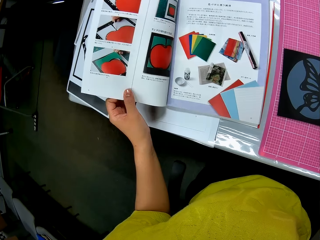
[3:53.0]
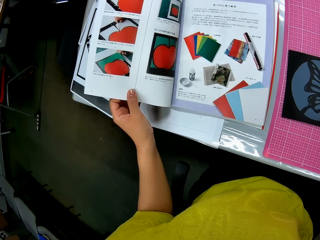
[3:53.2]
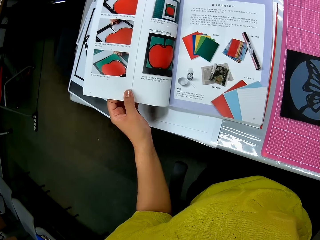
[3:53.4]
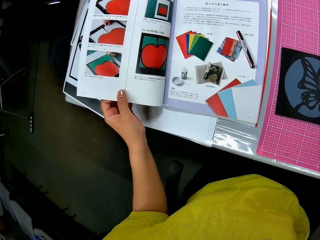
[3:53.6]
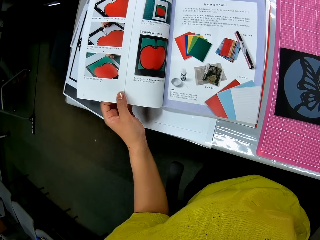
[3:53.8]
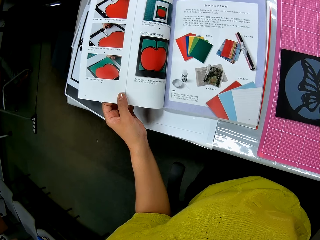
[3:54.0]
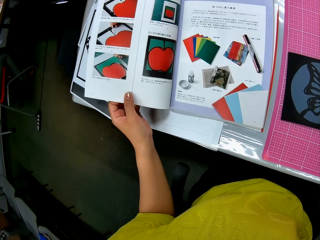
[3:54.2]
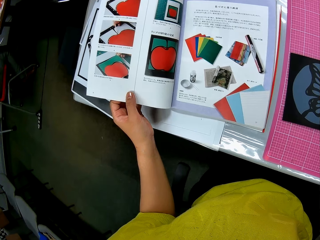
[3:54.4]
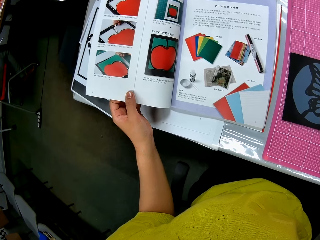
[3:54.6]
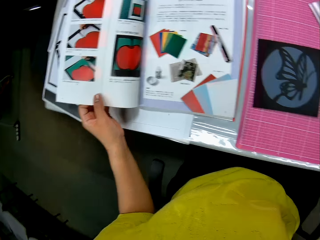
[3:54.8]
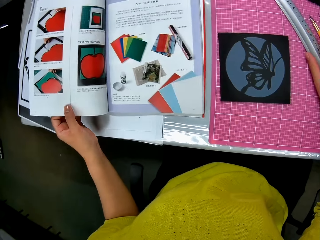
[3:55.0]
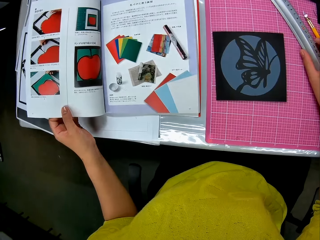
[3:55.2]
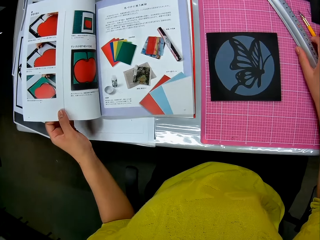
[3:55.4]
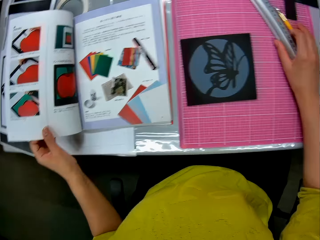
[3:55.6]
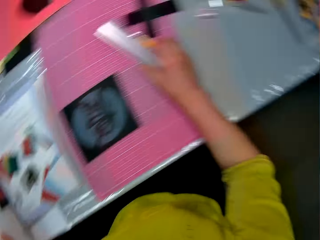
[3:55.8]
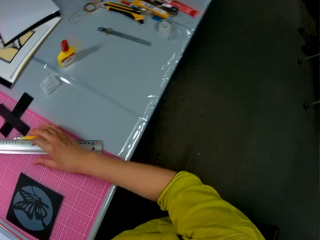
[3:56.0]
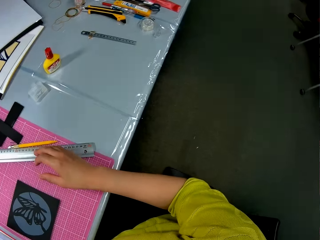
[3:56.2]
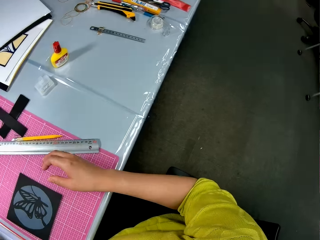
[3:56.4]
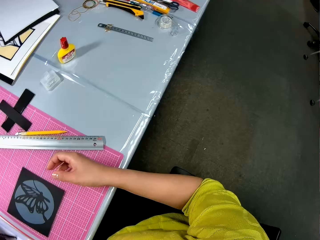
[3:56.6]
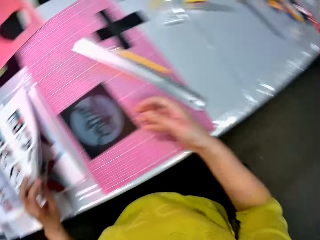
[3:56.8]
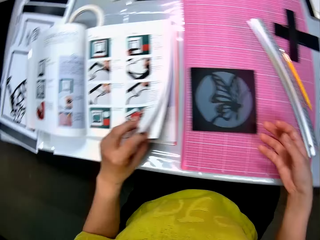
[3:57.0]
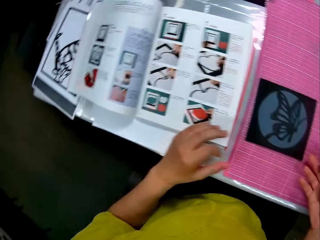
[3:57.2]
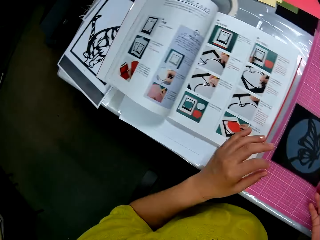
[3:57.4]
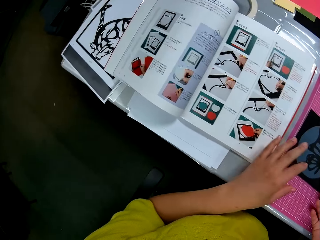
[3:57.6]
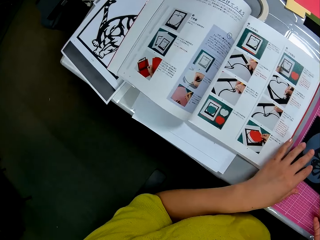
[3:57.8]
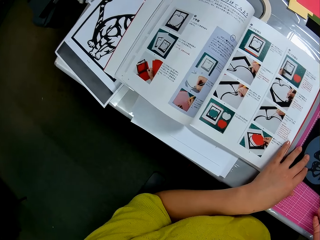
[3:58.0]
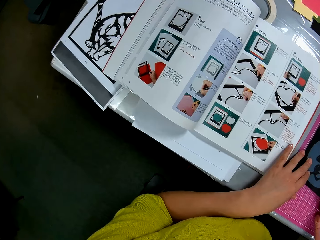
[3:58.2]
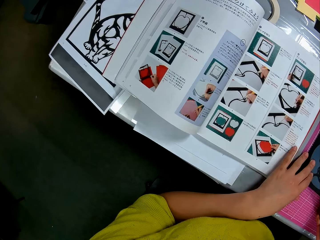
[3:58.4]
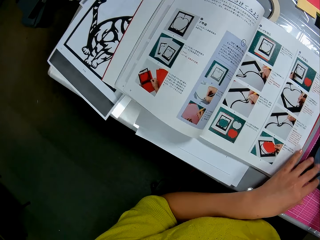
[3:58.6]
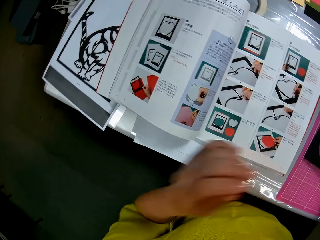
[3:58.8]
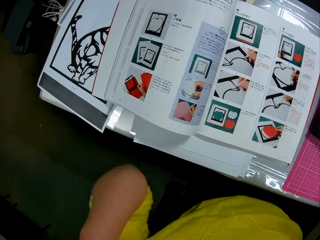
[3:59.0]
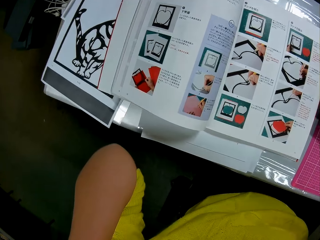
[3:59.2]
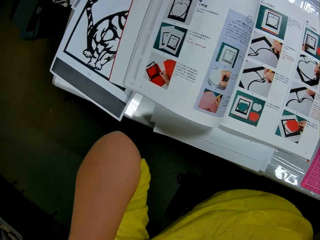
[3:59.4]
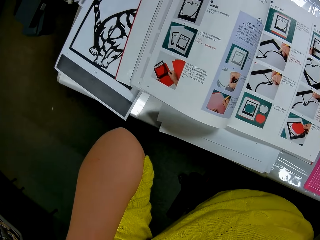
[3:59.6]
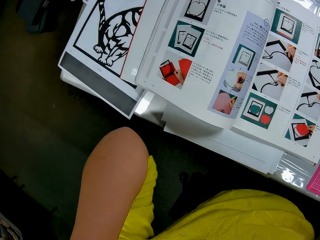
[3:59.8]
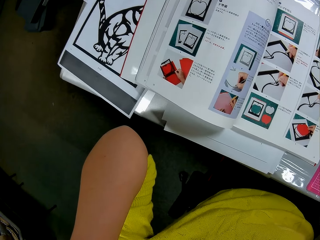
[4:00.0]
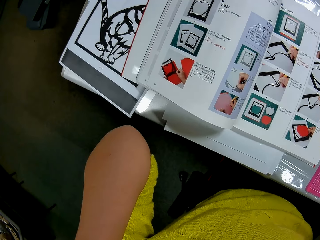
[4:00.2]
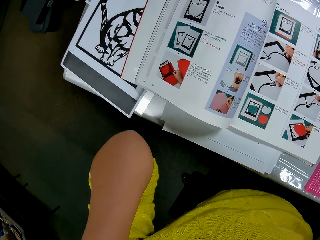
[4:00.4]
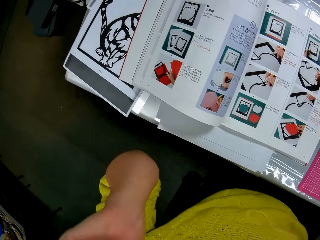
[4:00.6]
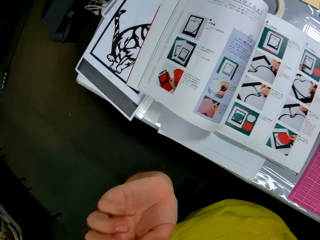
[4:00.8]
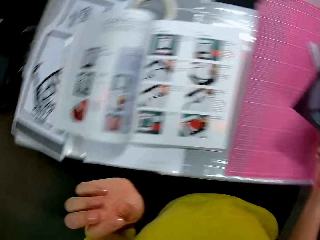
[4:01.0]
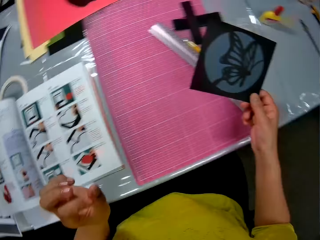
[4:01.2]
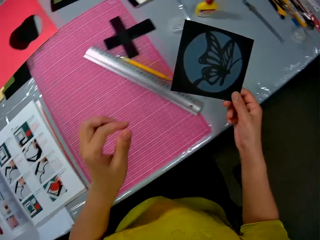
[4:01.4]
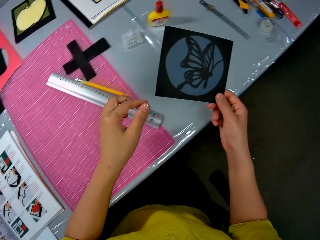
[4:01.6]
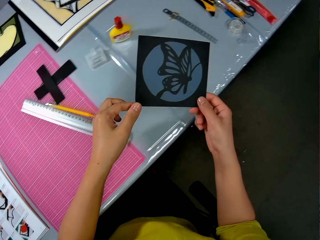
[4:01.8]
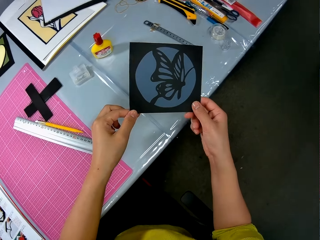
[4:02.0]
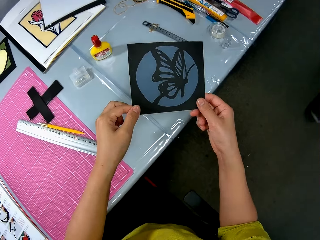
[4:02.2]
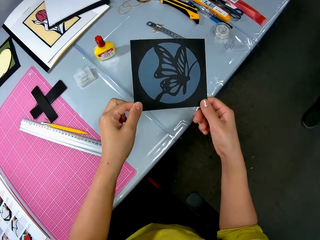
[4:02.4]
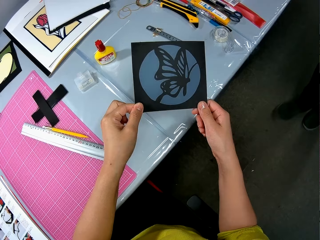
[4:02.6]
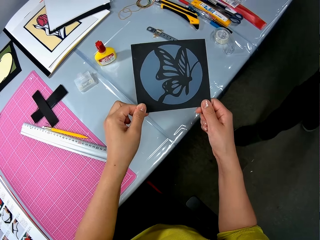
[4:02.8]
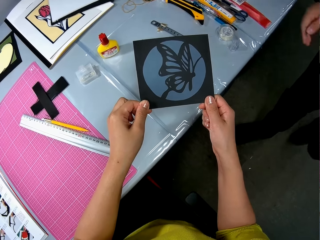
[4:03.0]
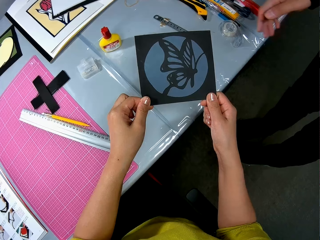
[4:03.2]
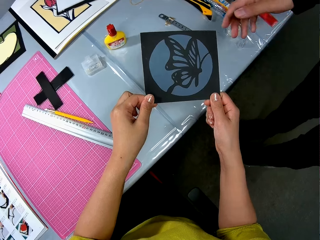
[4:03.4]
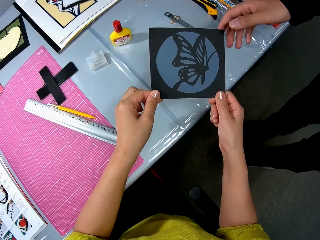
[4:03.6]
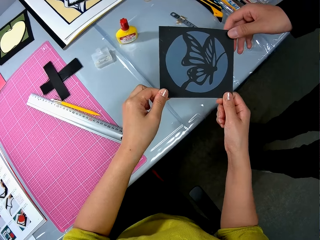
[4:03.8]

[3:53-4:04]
The camera wearer stares at the book. They stare at the paper at the table. They look around. They touch the half leave of the book with their left hand. They stare at the book. They pick up the half leave of the book or paper from the table with their right hand. They touch themselves. They raise their left hand. They stare at the paper. They hold the half leave of the book with their hands.

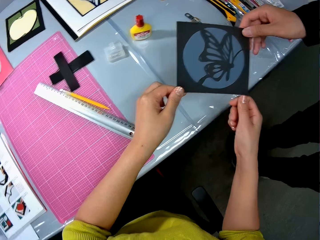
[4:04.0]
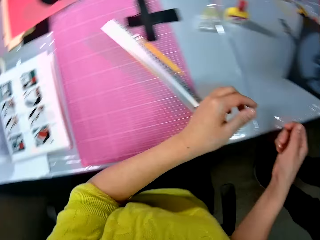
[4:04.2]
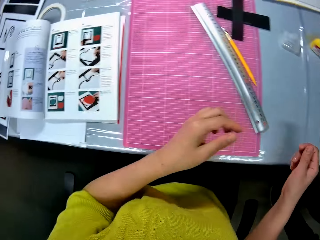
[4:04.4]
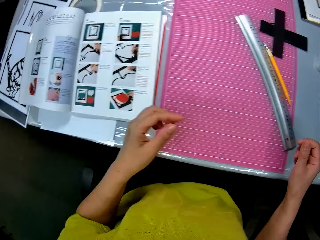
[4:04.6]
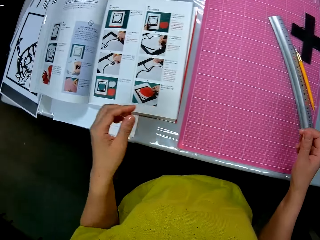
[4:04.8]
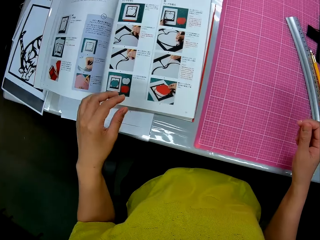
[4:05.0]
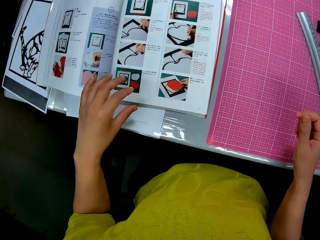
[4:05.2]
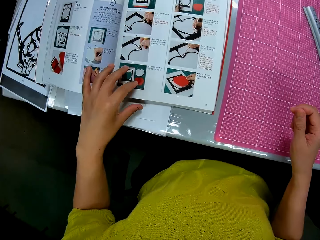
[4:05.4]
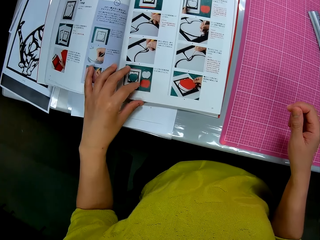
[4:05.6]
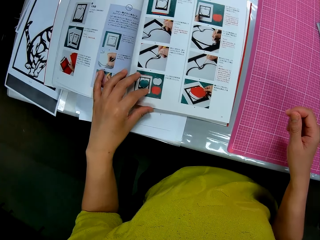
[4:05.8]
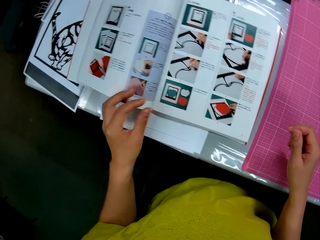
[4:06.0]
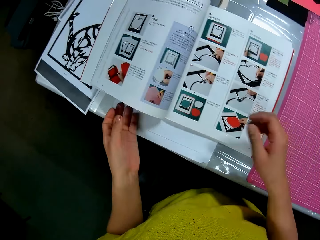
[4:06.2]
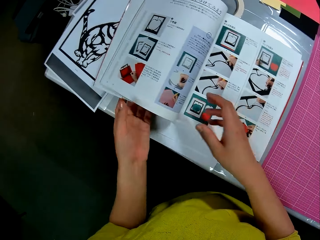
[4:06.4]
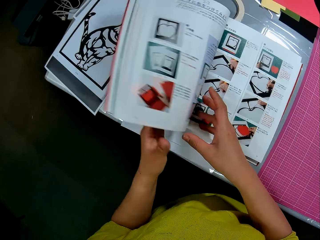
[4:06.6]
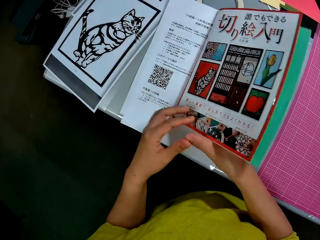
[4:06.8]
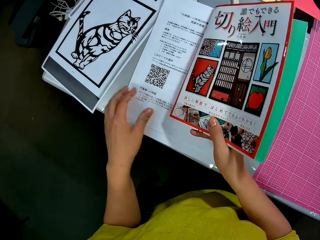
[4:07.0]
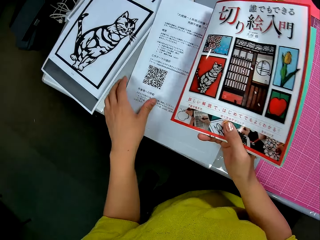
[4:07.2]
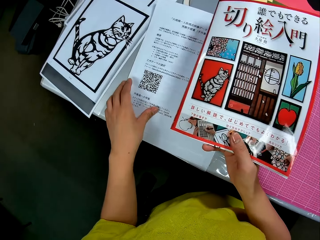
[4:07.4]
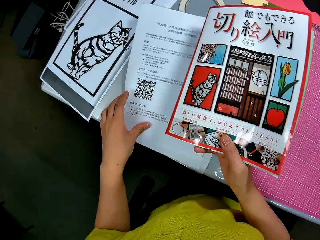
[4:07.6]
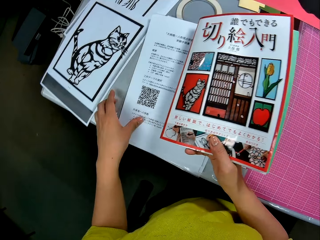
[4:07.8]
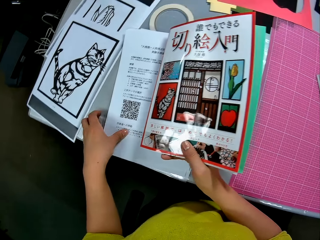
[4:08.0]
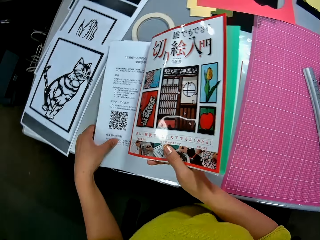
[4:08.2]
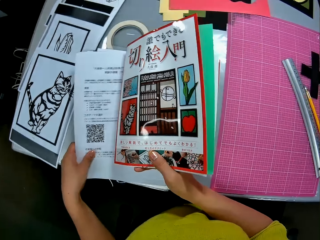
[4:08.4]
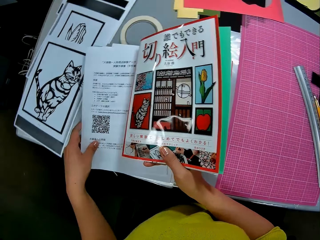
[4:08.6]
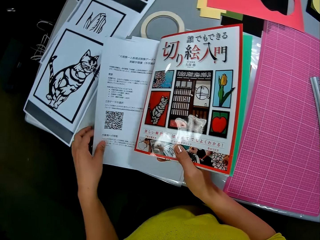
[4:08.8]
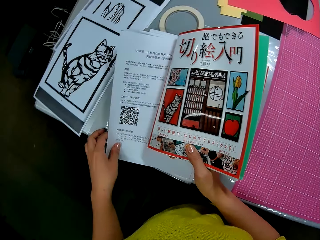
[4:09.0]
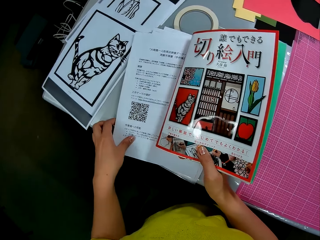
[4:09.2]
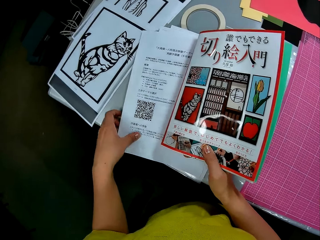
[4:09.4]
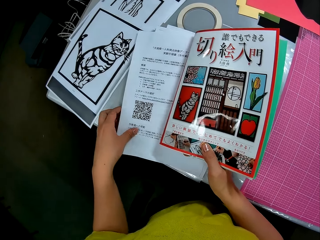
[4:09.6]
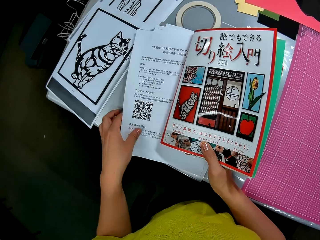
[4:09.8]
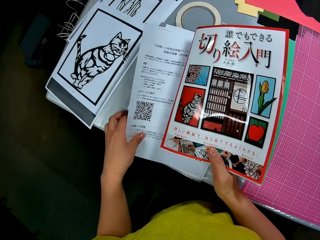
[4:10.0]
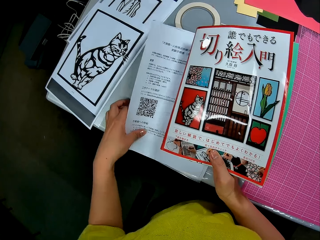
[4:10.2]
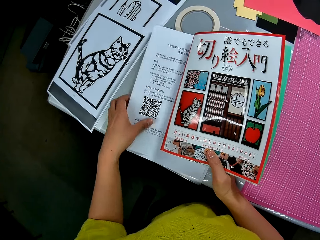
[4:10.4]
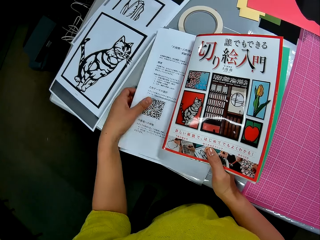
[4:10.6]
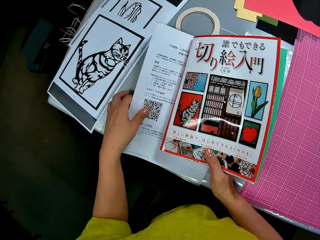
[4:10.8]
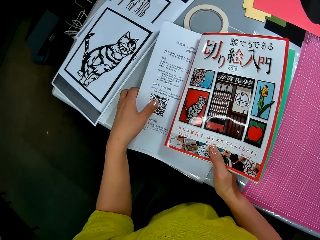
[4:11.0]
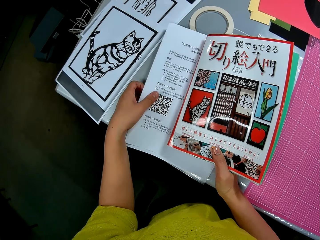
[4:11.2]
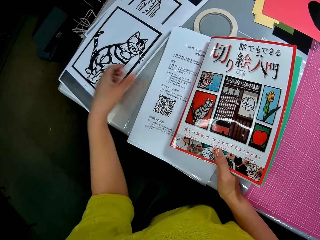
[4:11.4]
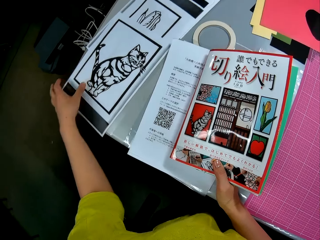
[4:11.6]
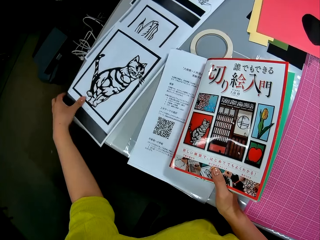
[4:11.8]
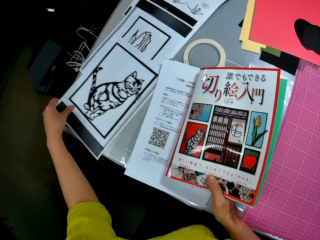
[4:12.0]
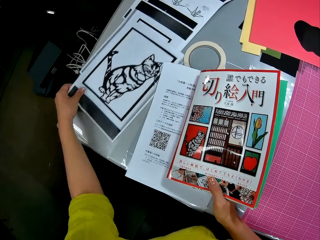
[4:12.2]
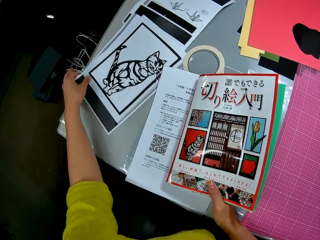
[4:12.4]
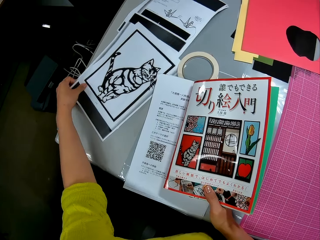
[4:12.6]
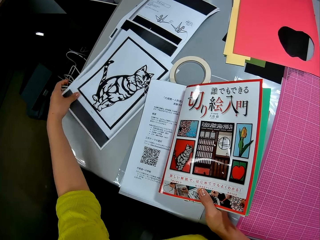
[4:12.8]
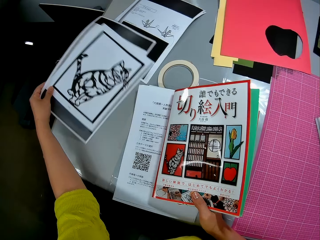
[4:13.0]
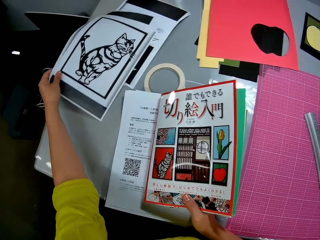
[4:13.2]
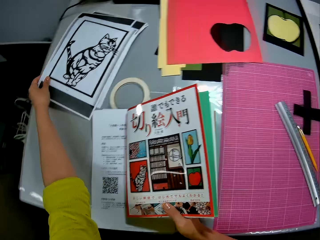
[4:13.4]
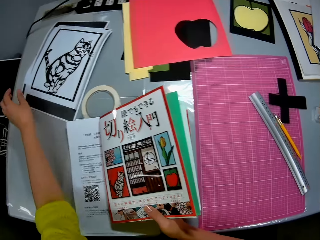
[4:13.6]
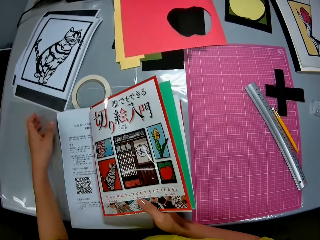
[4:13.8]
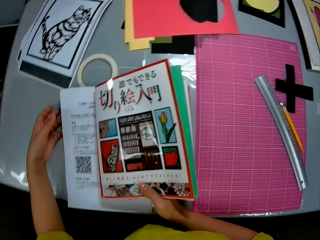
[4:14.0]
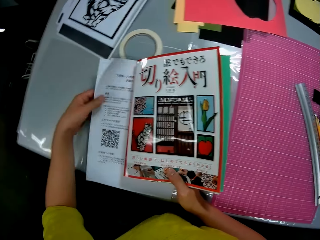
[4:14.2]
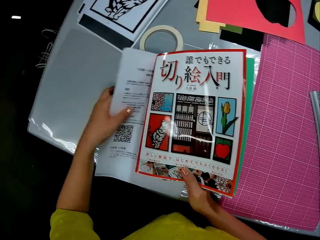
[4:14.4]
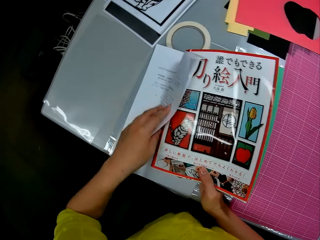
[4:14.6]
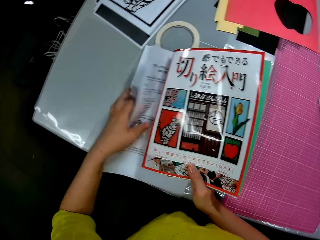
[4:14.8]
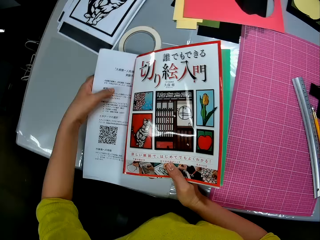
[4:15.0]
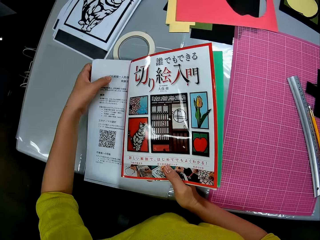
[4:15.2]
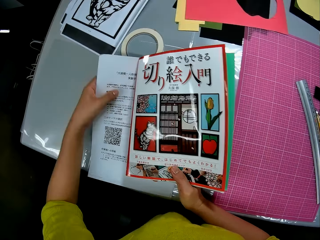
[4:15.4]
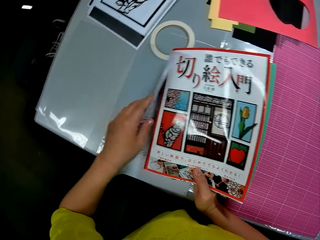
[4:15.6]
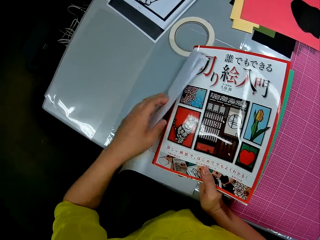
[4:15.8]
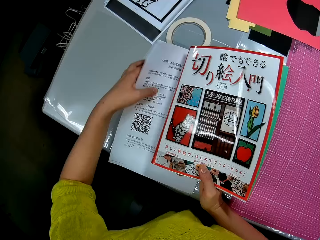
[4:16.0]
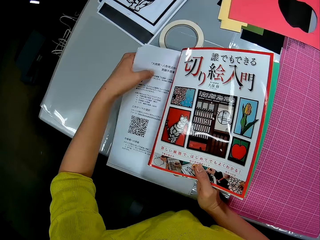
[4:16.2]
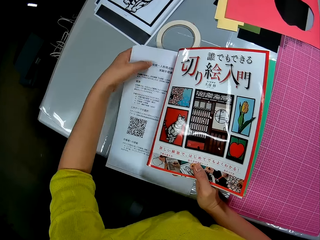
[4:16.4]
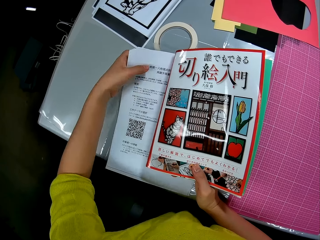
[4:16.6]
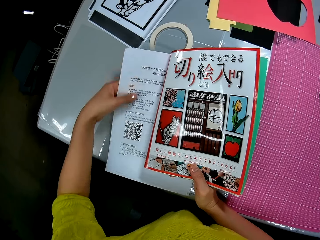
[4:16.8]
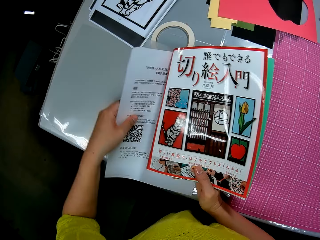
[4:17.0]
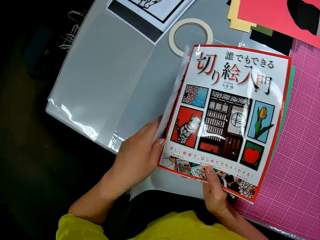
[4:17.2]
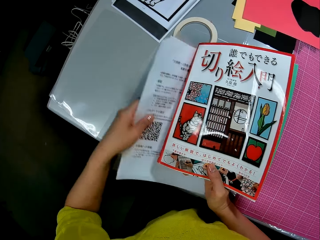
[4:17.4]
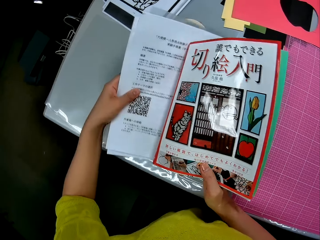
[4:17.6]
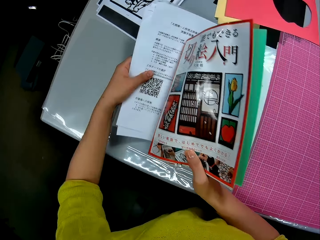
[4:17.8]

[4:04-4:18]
The camera wearer gives a man the half leave of the book. They look around. They touch the book on the table. They adjust the book with their left hand. They turn a page on the book. They hold the book with their right hand. They inspect the papers on the table. They hold some white paper on the table with their left hand. They adjust some papers on the table with their left hand. They inspect the papers on the table. They adjust the white papers on the table with their left hand.
